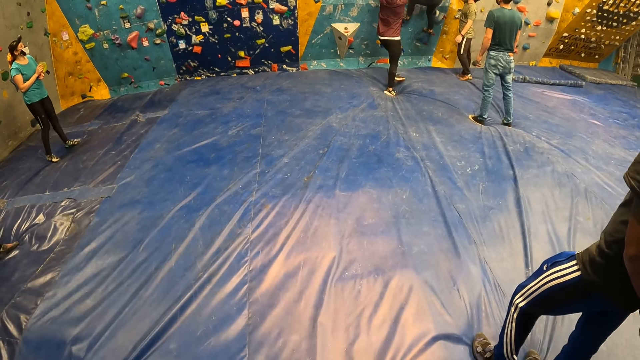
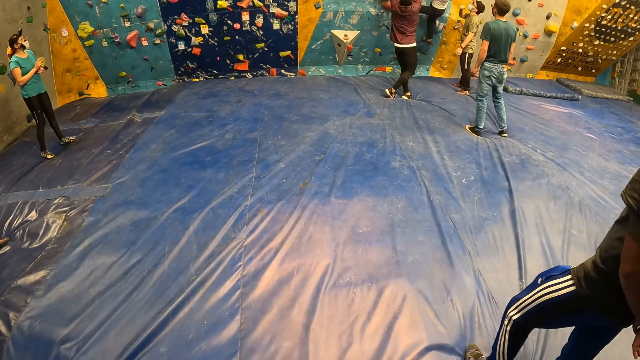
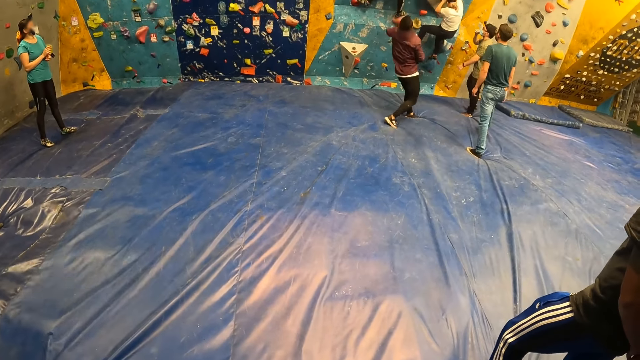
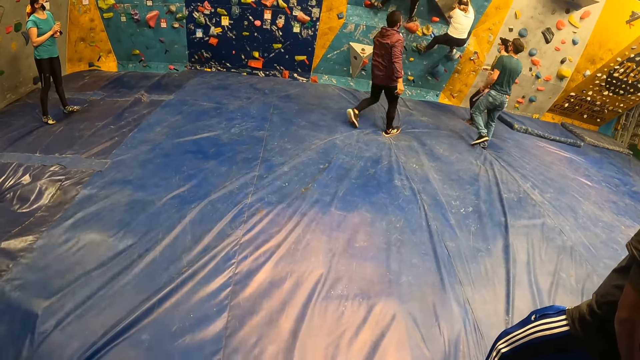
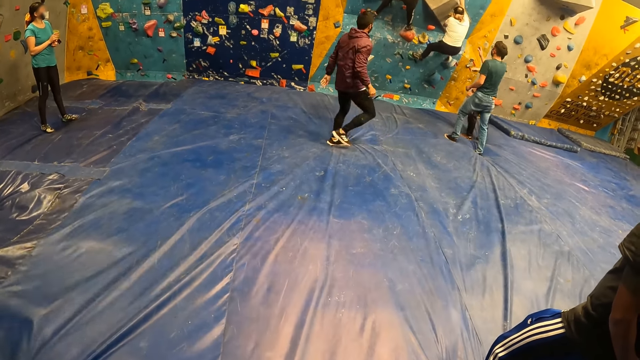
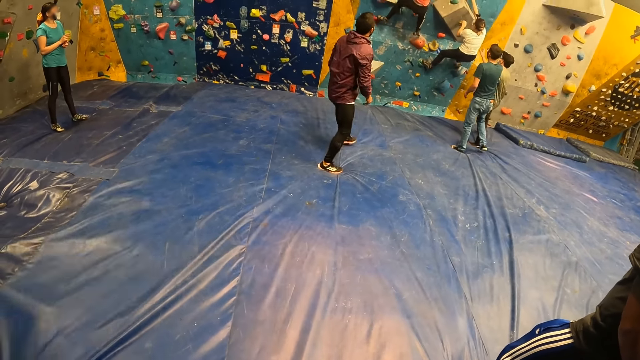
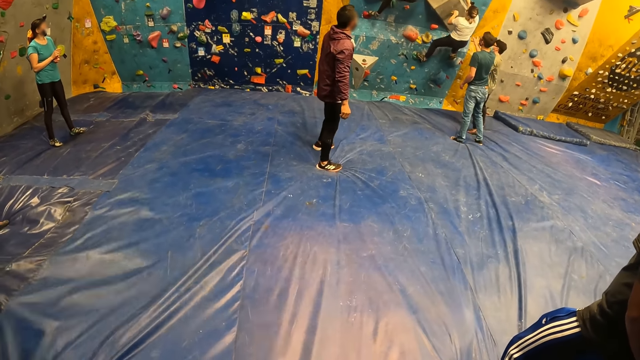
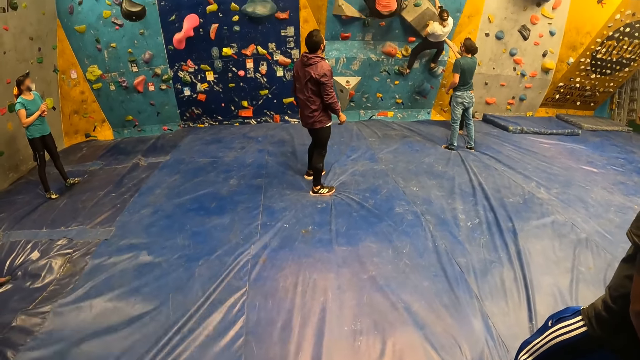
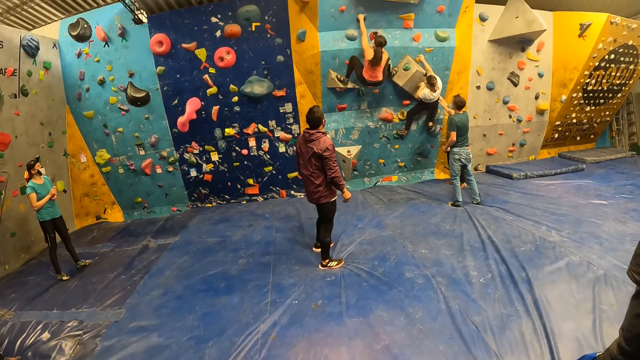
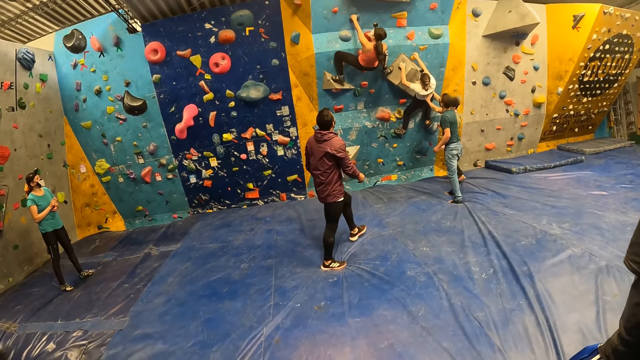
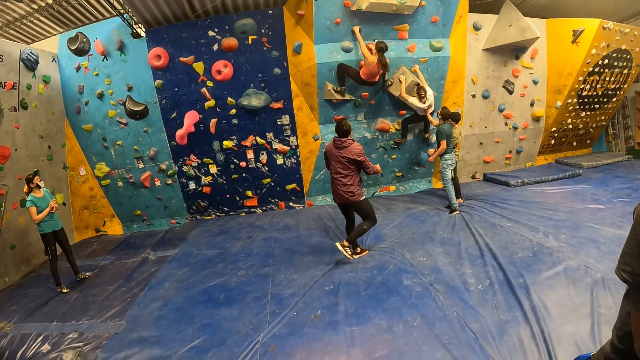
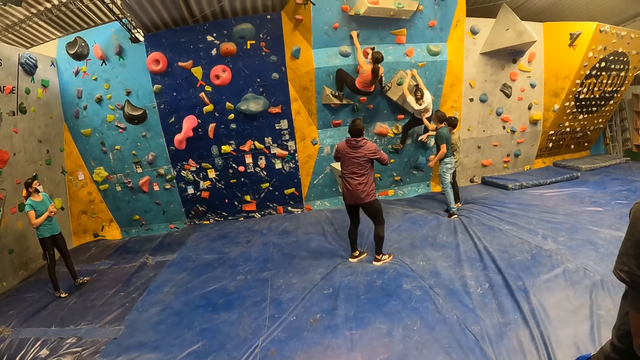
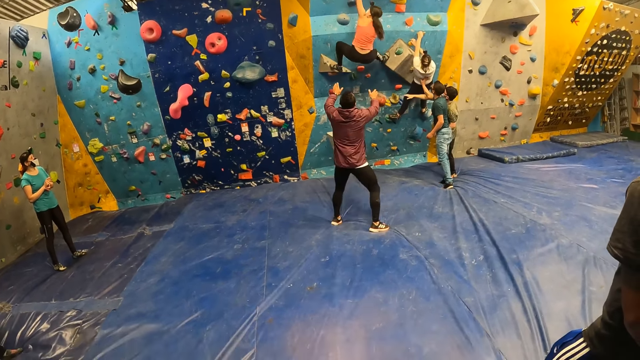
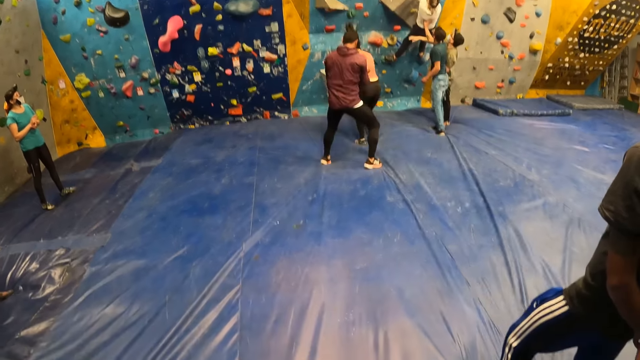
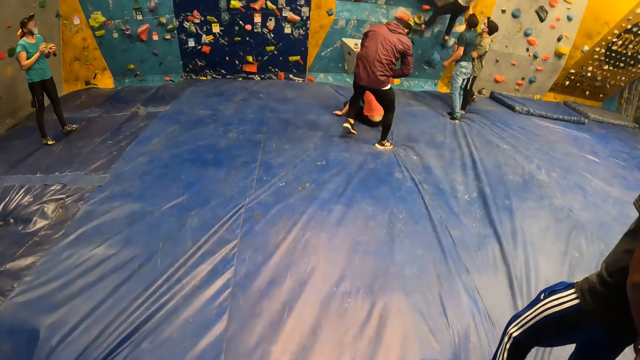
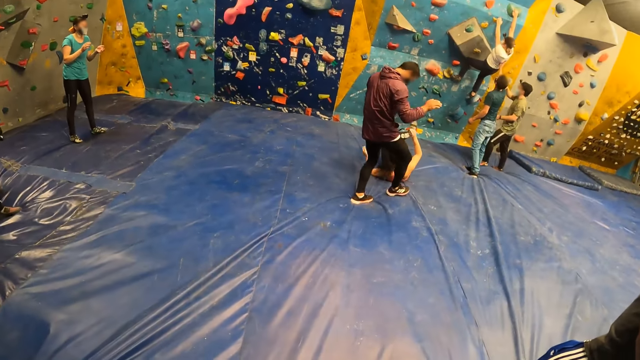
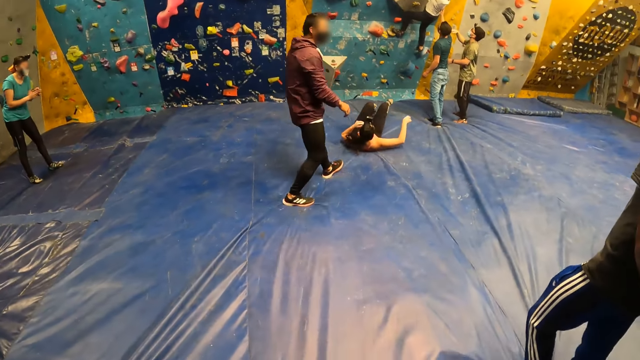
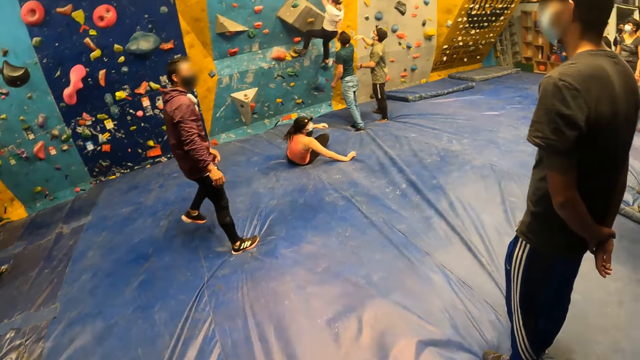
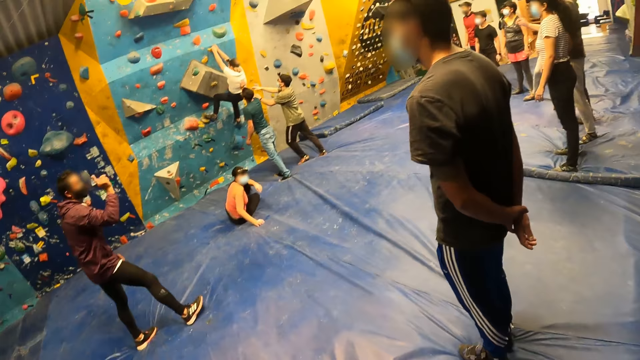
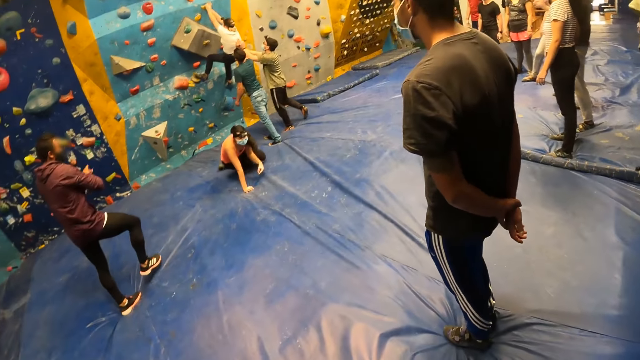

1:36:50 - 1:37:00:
A man stands. Another man steps back. A woman plays and jumps off. The woman jumps off again. The second man steps back.

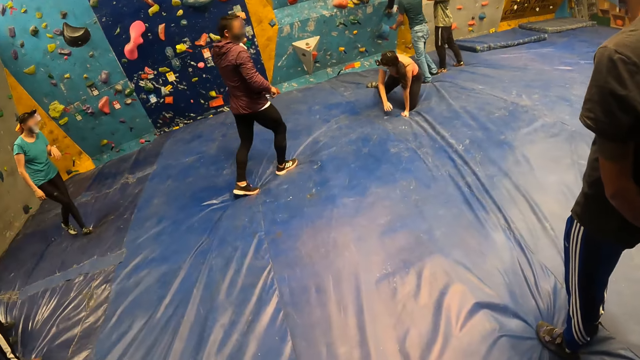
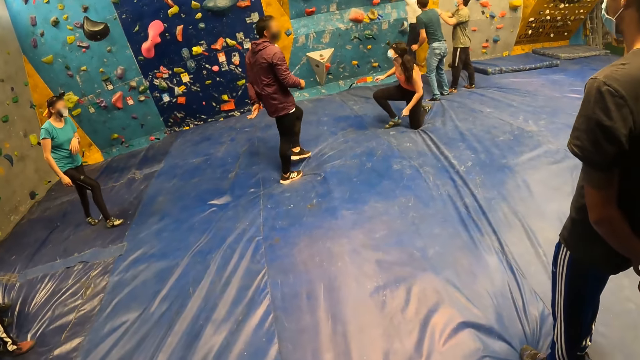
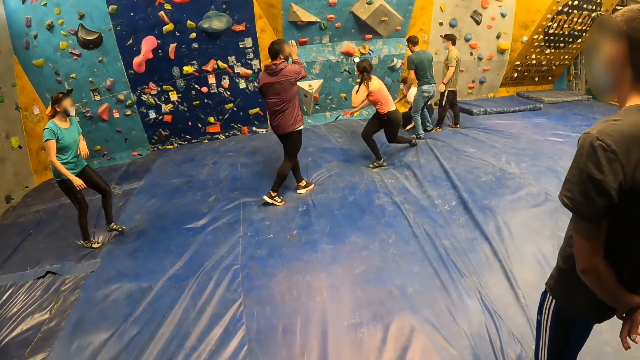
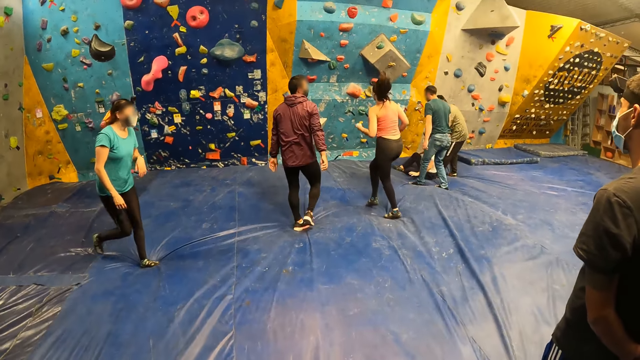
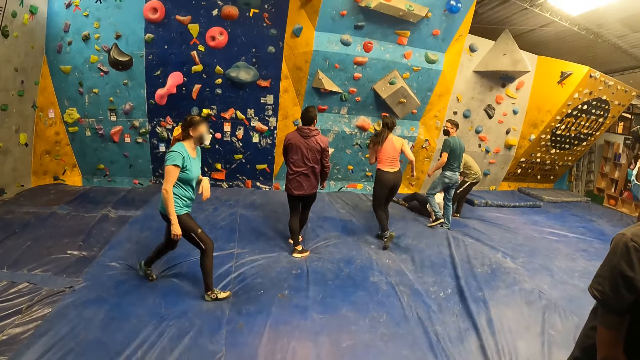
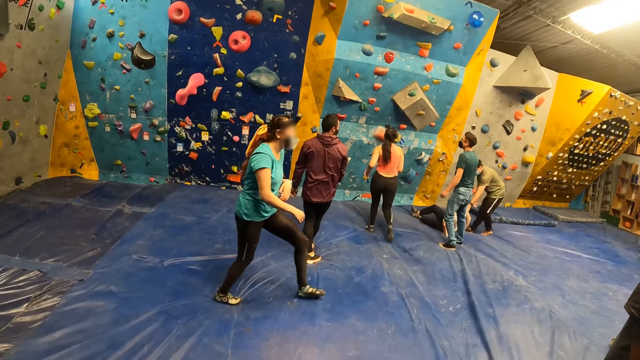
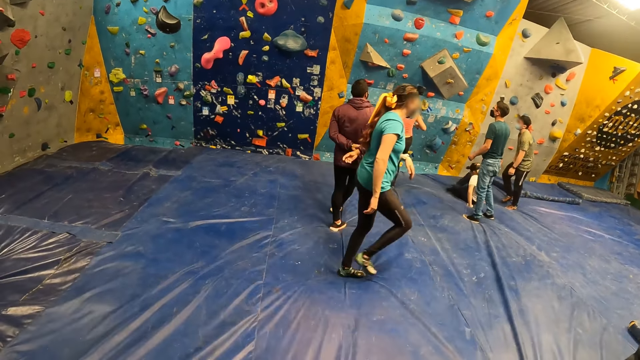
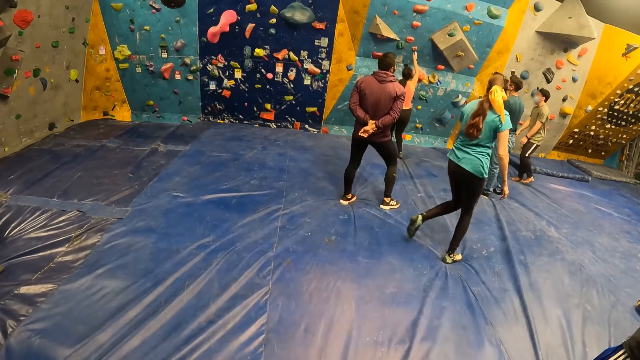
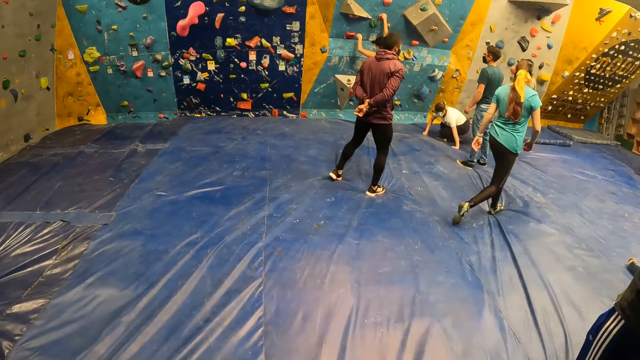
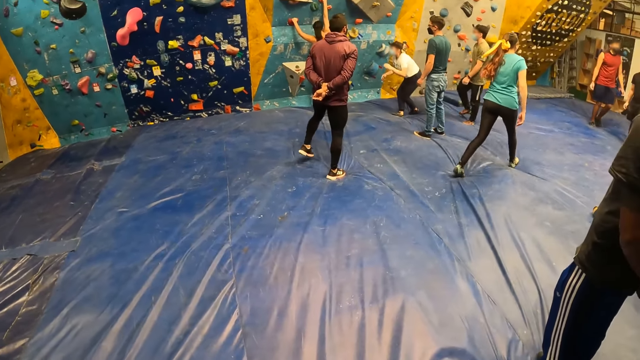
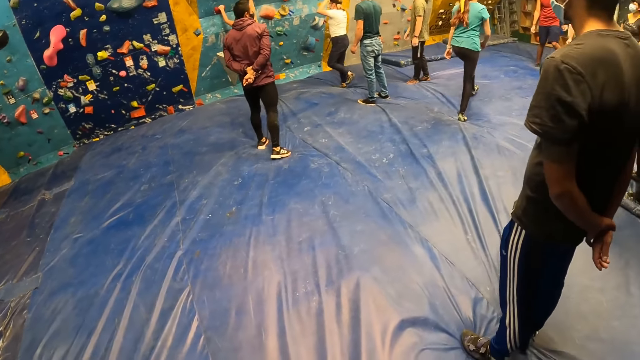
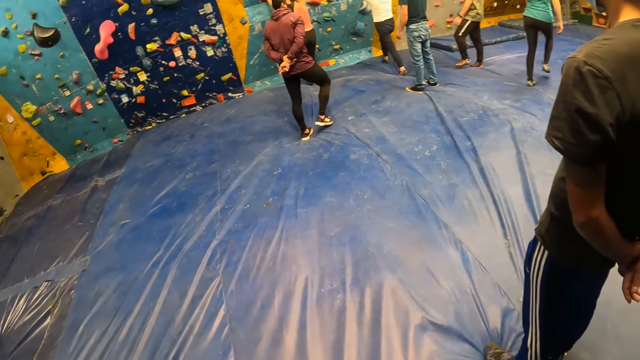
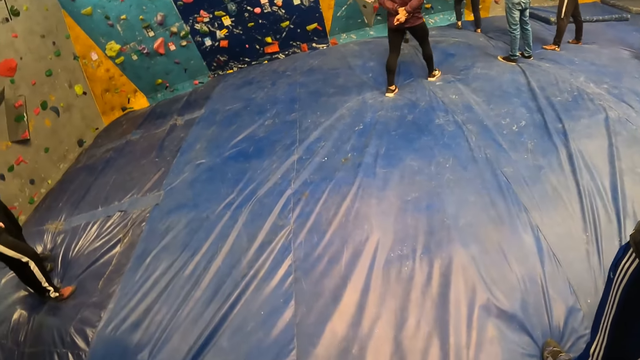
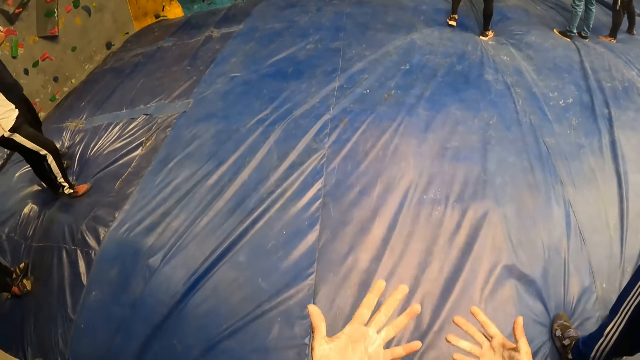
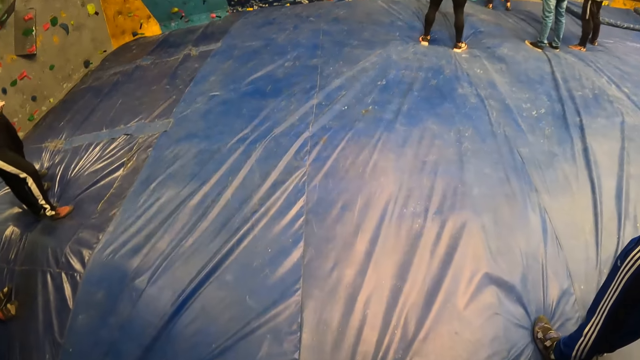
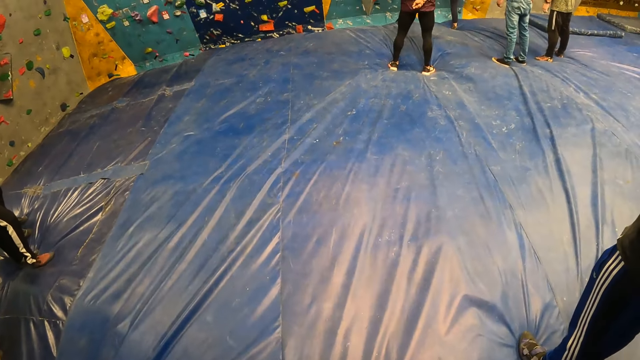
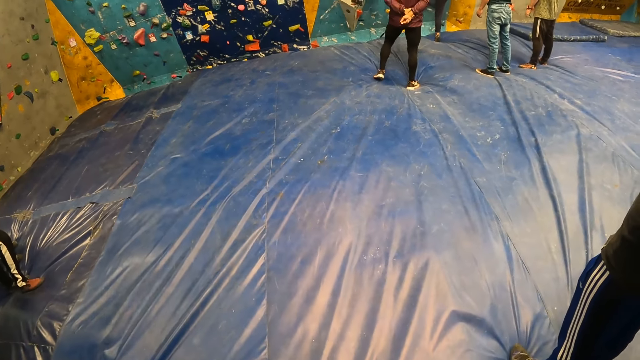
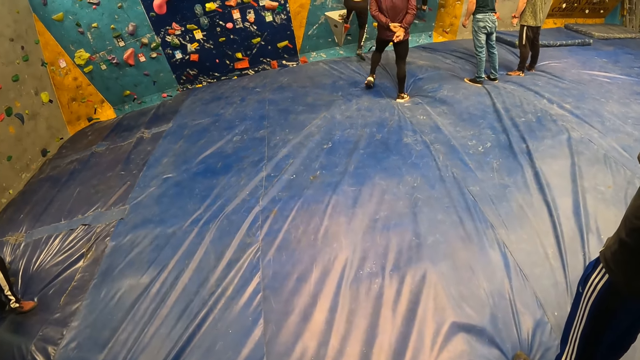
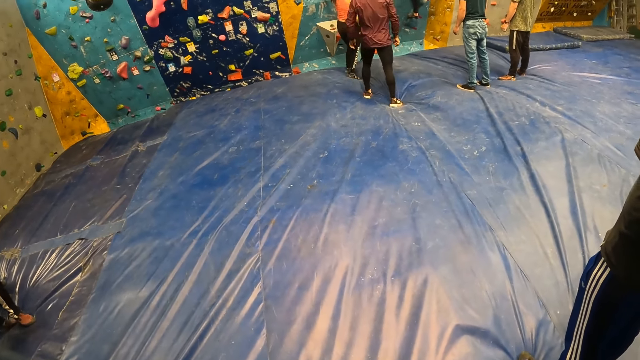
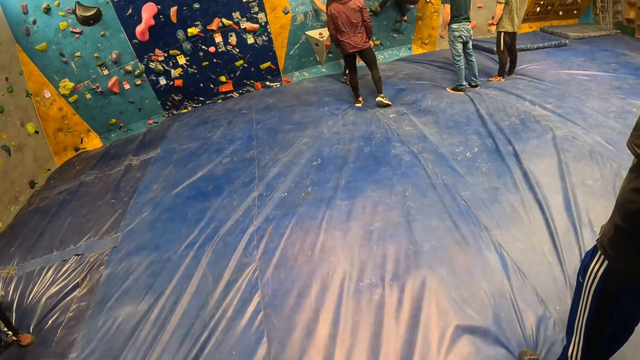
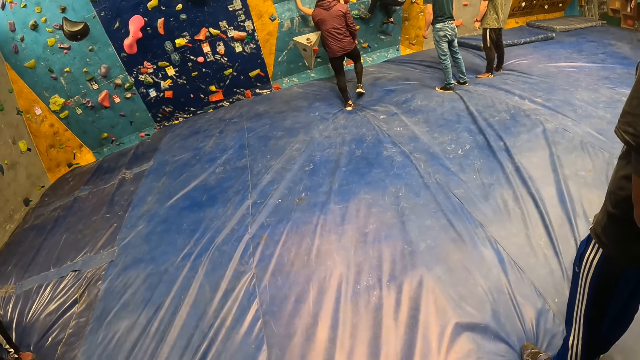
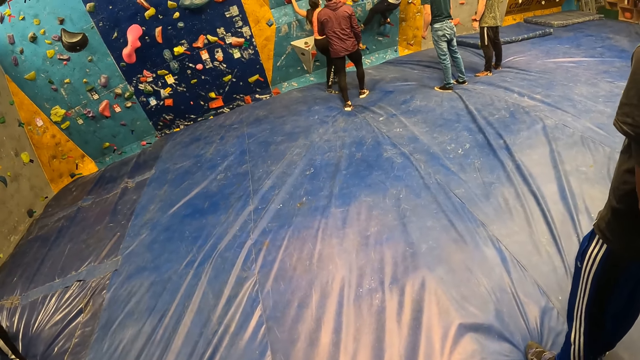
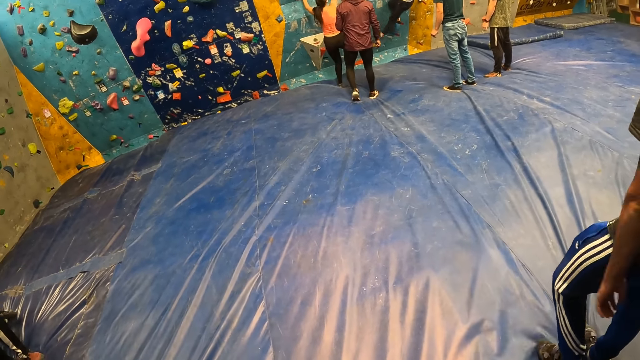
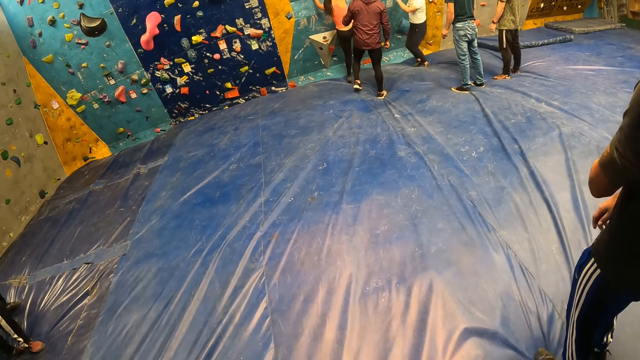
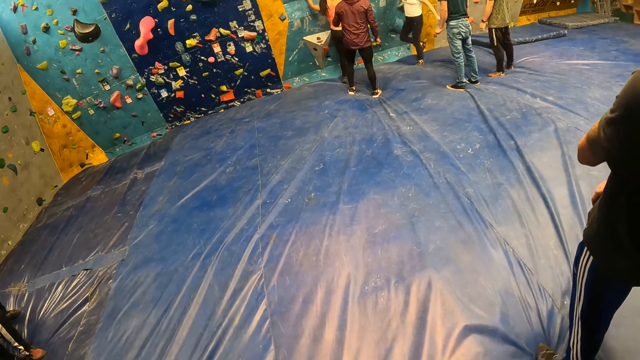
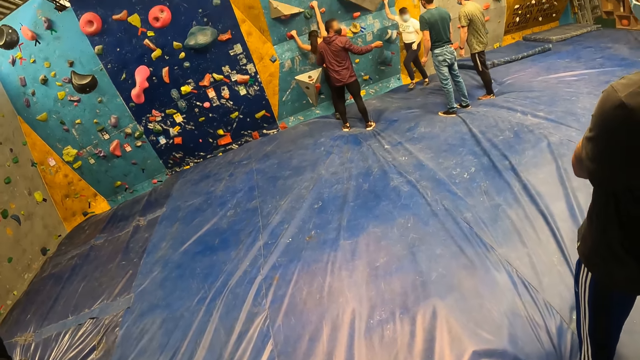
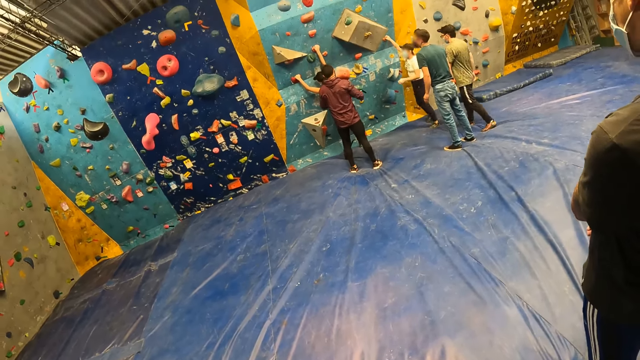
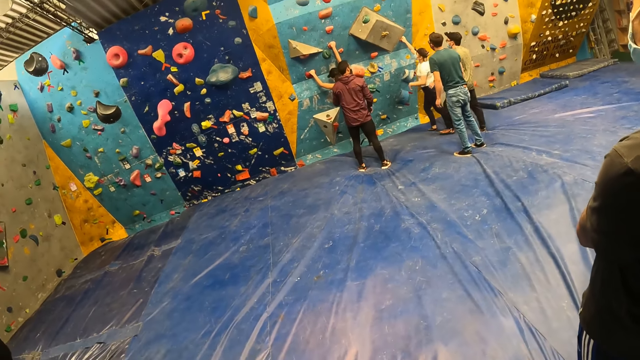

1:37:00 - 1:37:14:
A man moves. A woman stands, walks, holds the handle, and walks. The camera wearer moves hands. The woman jumps off. Another woman steps down.
